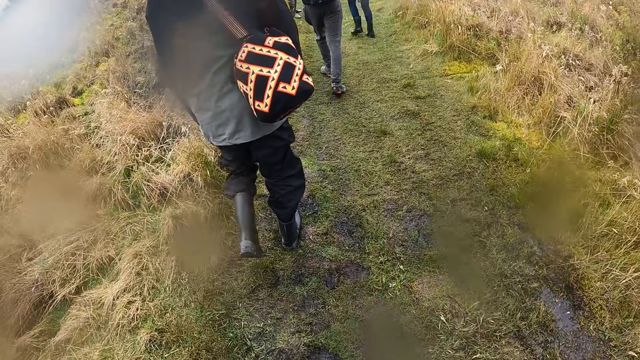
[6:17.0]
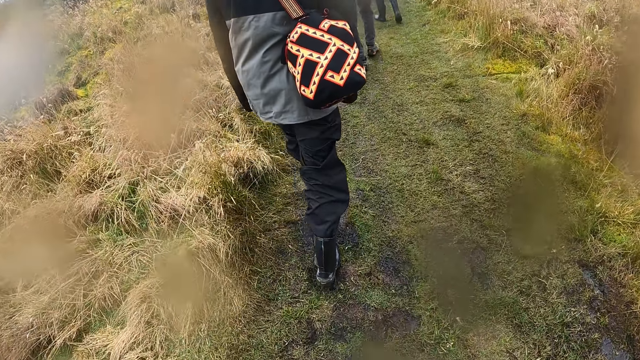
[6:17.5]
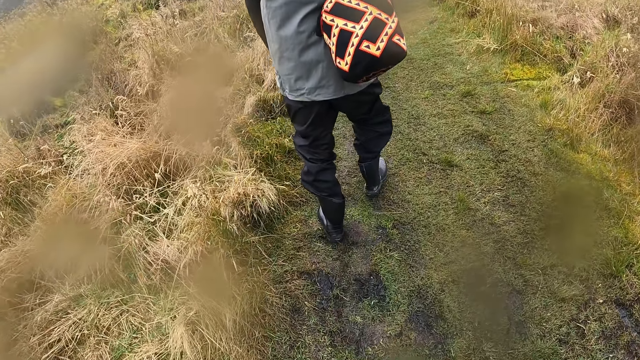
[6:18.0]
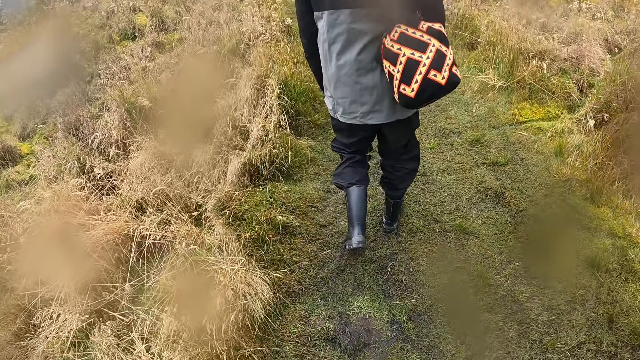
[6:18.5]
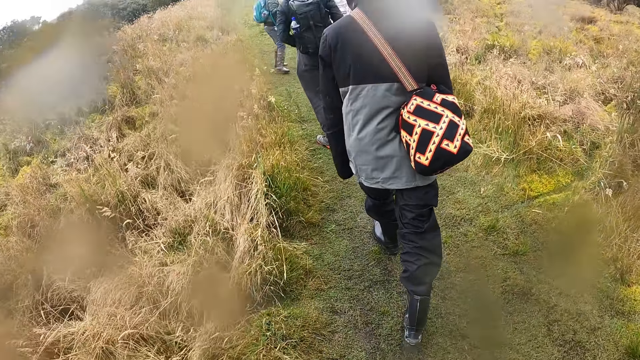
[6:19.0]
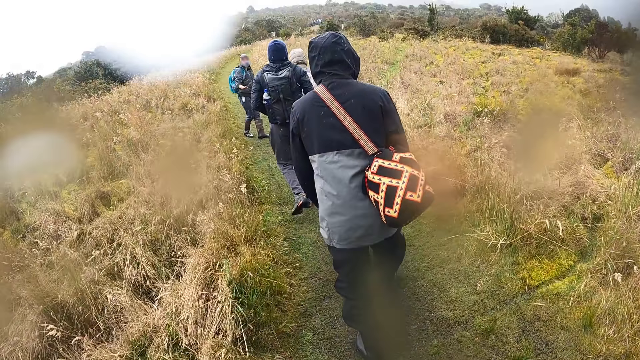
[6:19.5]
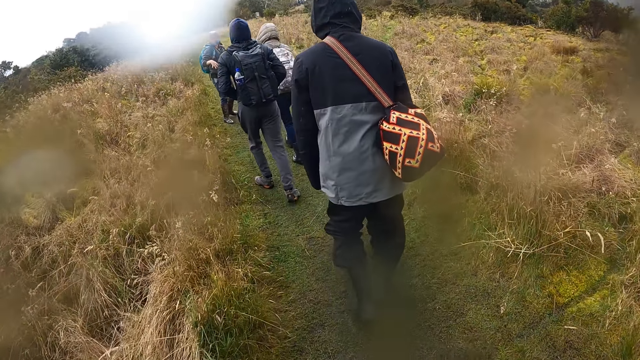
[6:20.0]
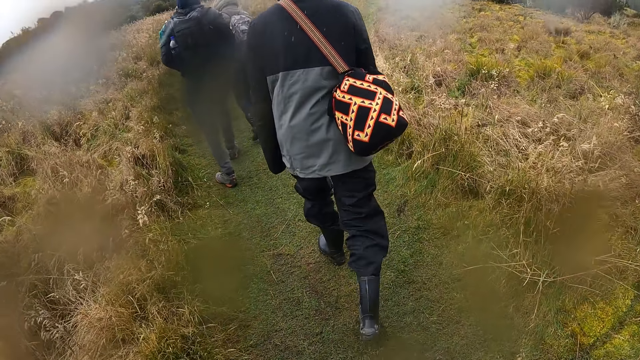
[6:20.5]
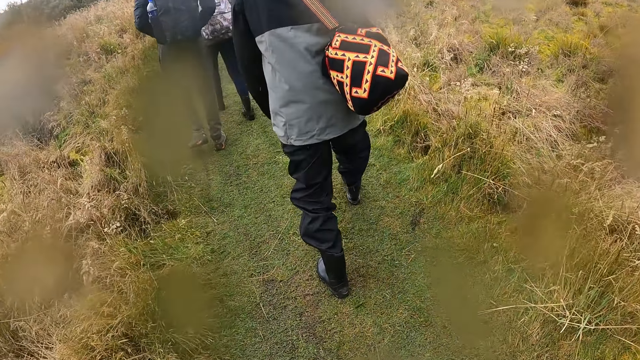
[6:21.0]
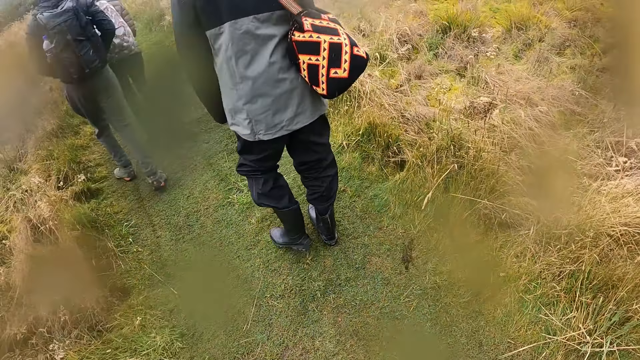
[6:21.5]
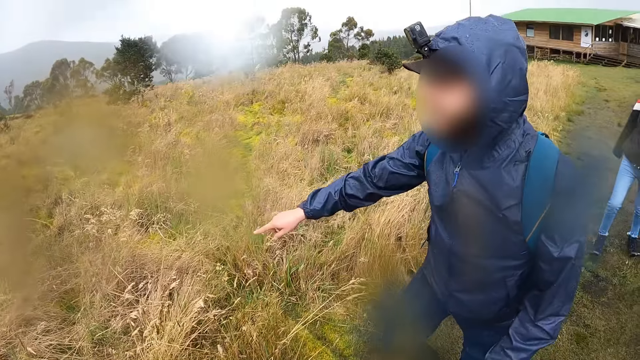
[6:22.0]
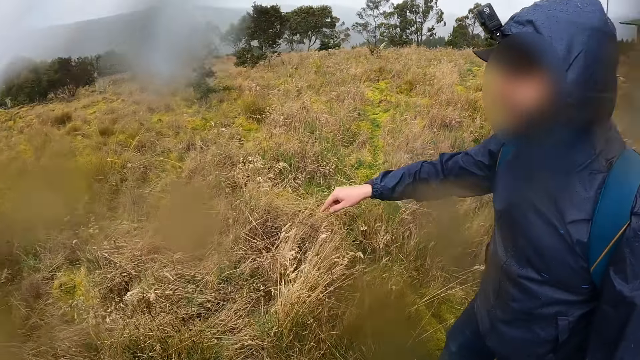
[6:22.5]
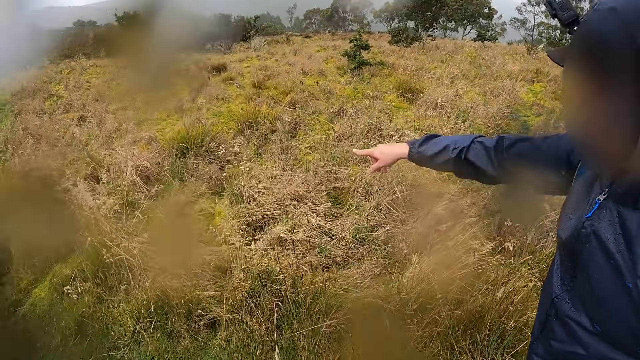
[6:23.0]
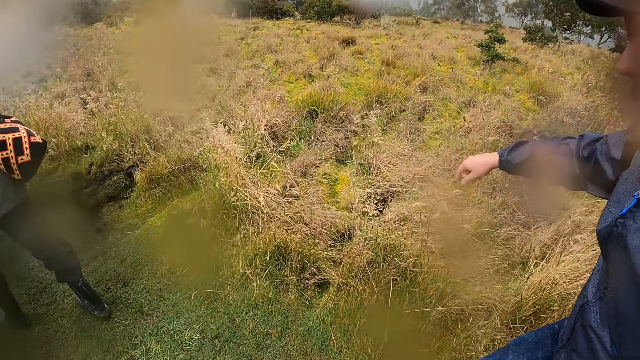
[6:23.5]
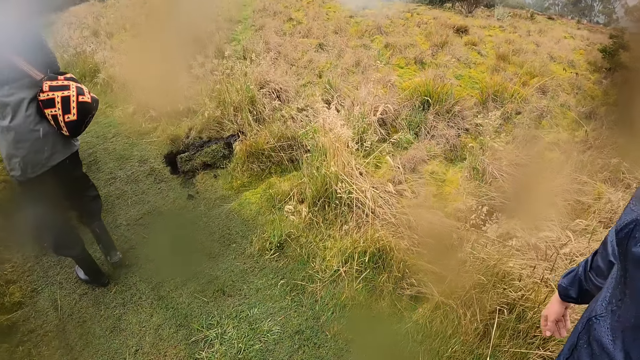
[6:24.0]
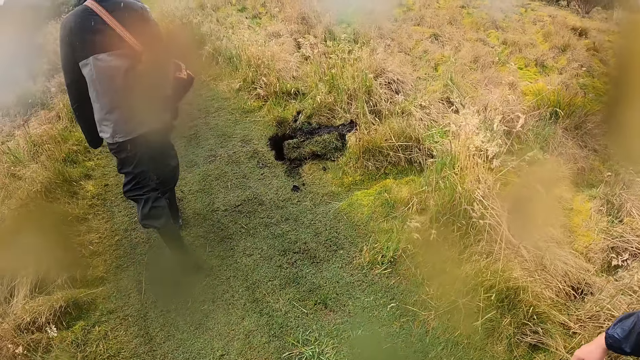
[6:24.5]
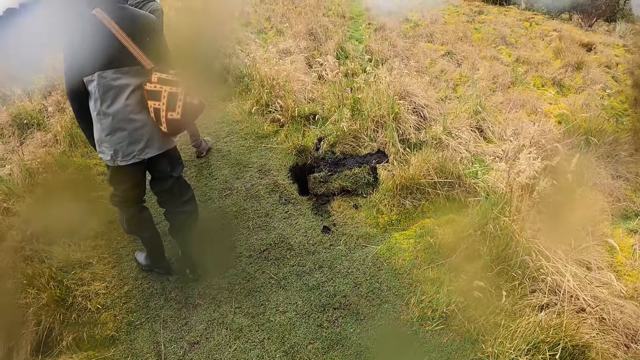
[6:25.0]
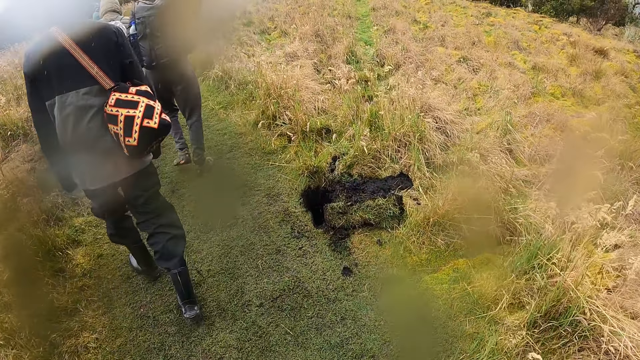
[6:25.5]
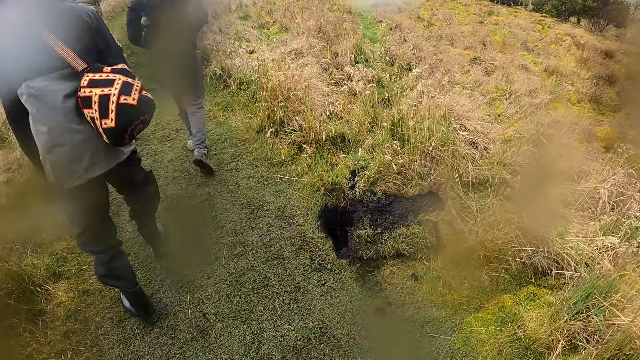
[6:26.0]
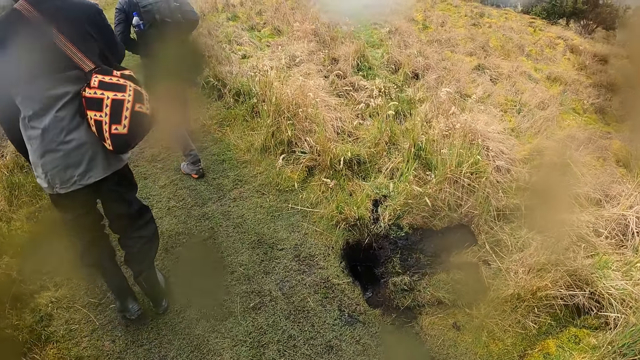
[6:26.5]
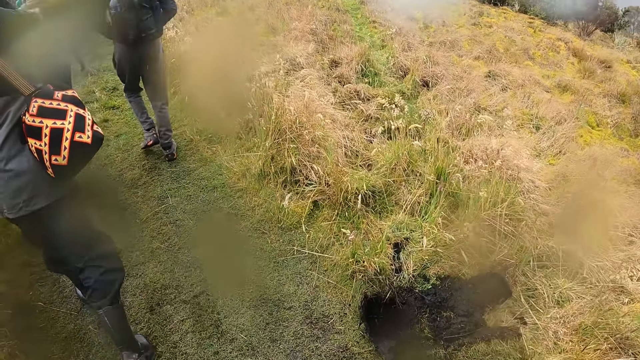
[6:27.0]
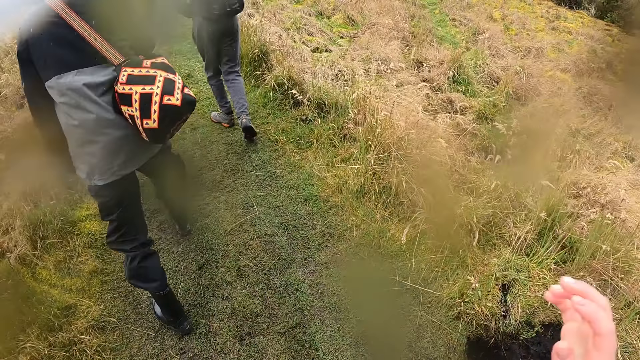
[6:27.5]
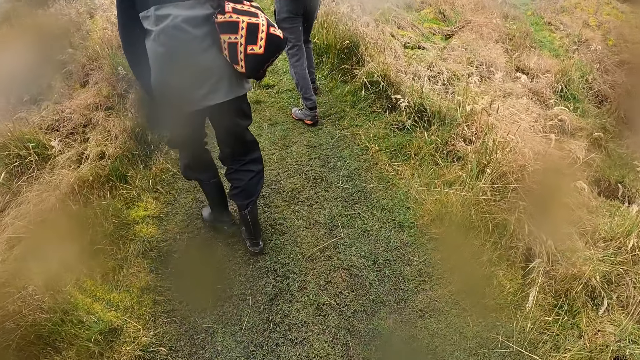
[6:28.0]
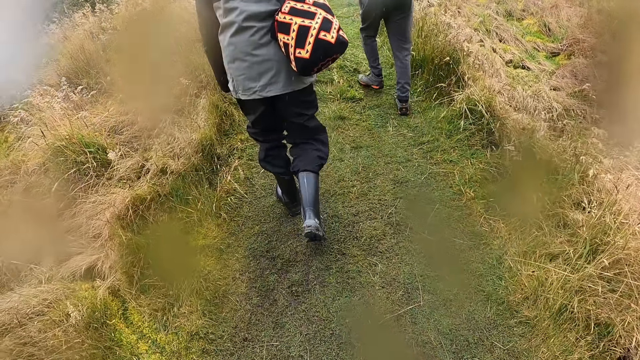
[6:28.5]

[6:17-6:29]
A woman interacts with the group of people. A man converses with the camera wearer. The camera wearer walks around the compound with the man.

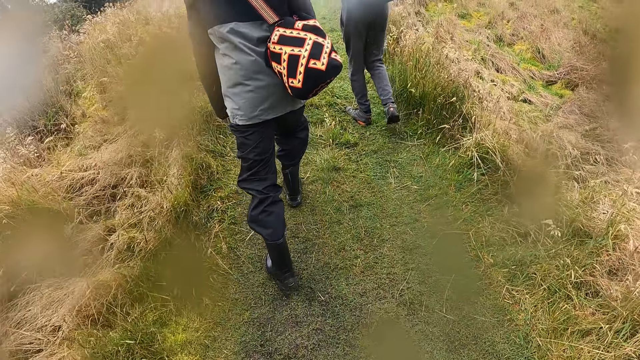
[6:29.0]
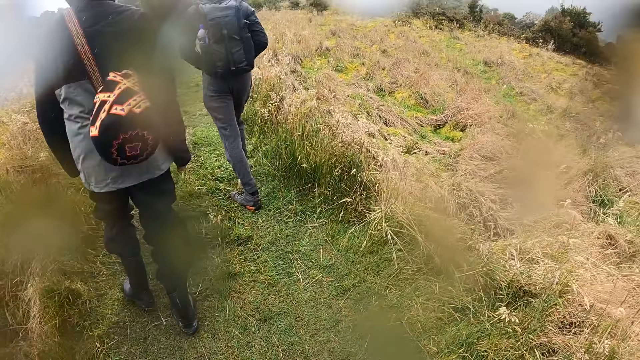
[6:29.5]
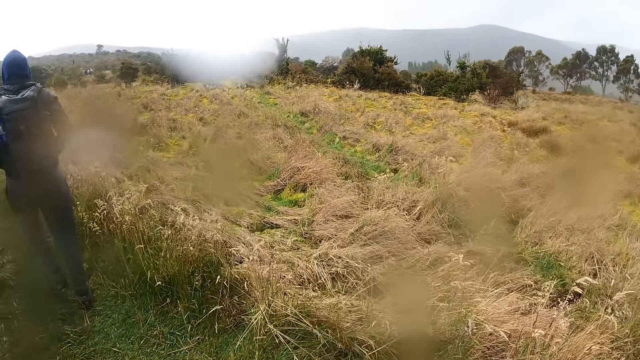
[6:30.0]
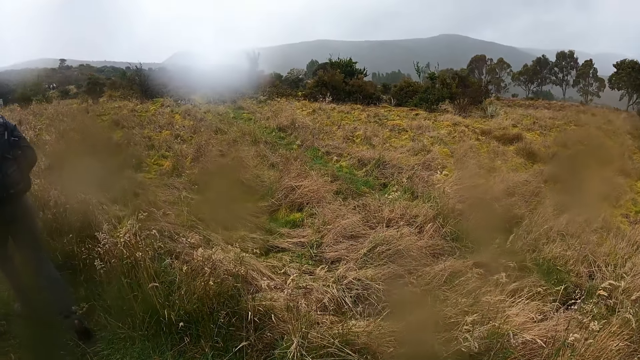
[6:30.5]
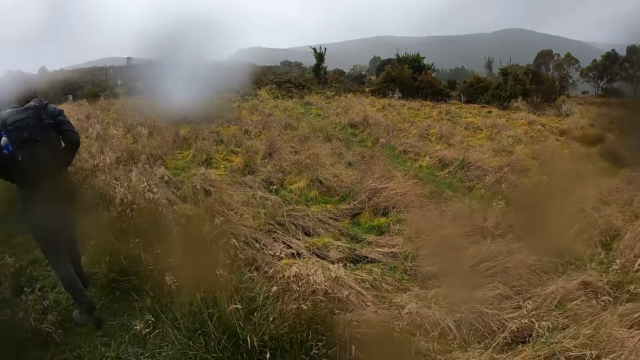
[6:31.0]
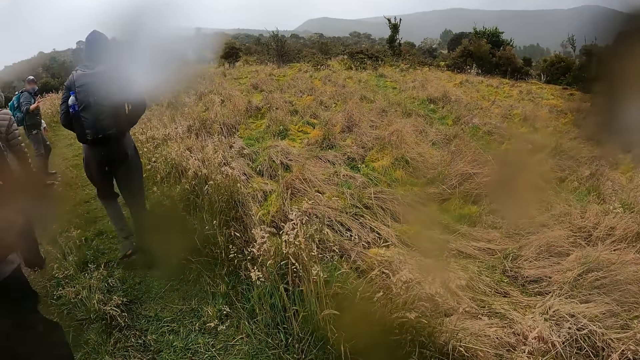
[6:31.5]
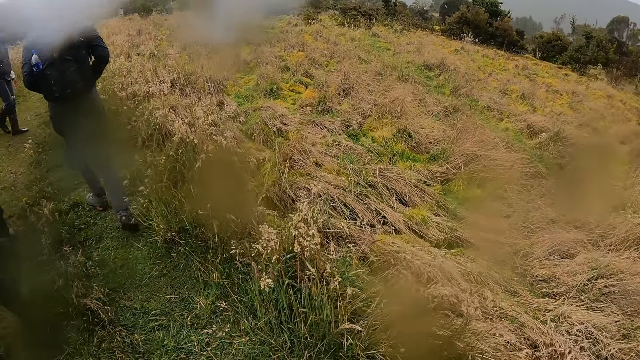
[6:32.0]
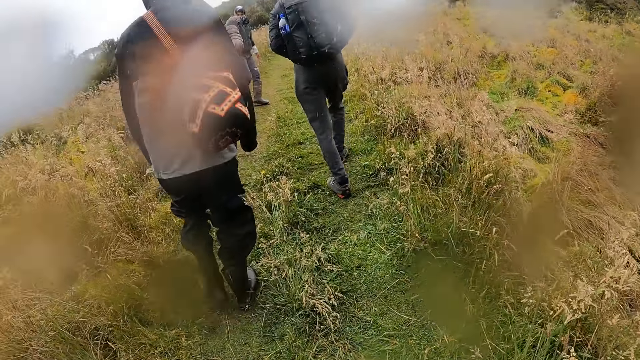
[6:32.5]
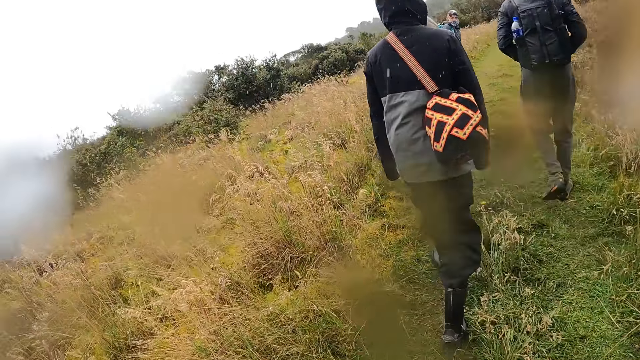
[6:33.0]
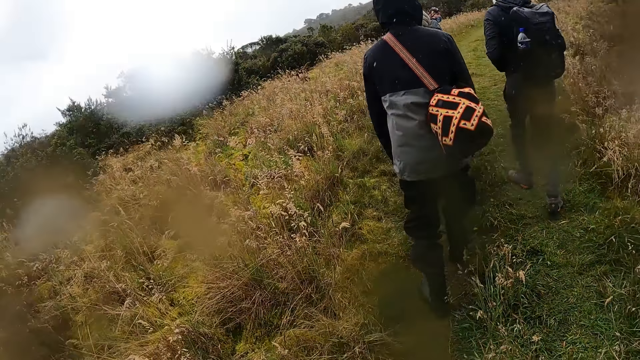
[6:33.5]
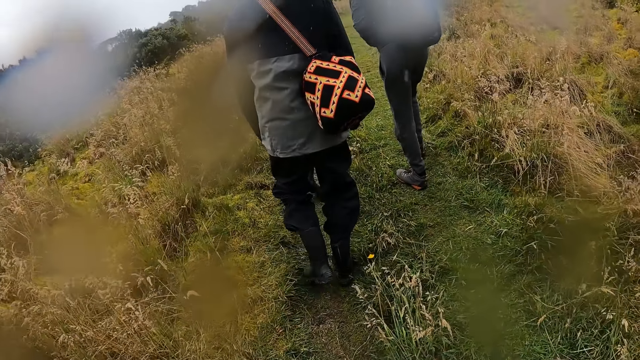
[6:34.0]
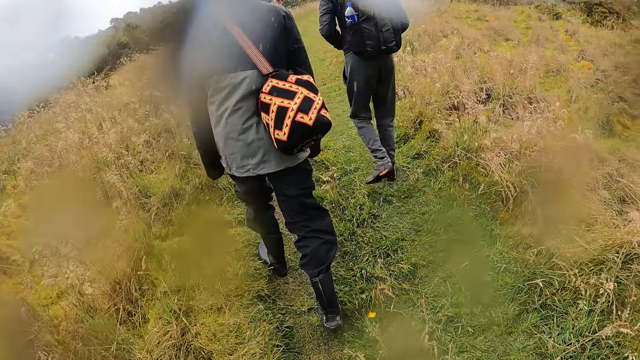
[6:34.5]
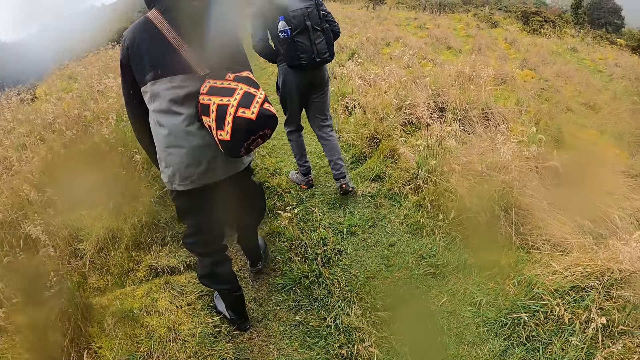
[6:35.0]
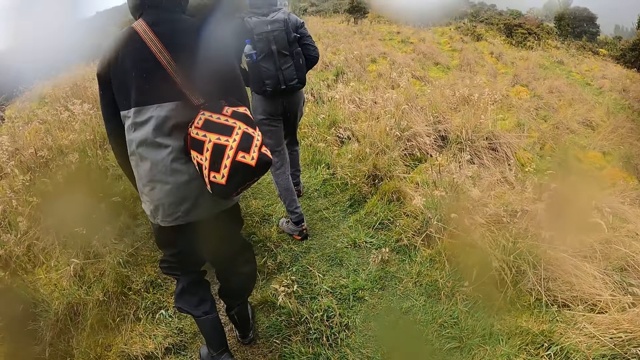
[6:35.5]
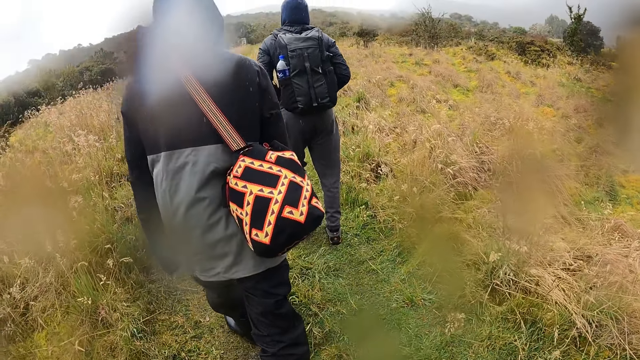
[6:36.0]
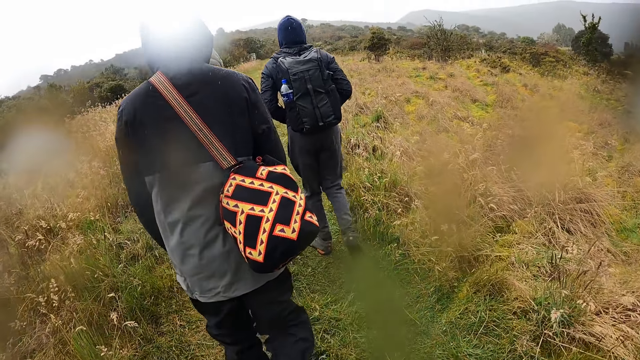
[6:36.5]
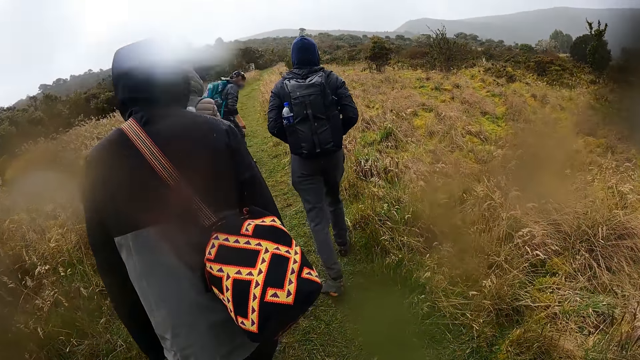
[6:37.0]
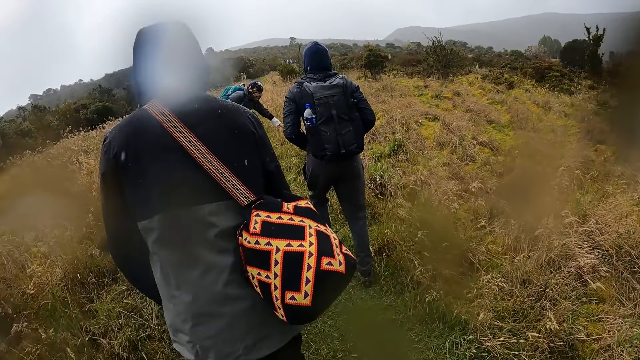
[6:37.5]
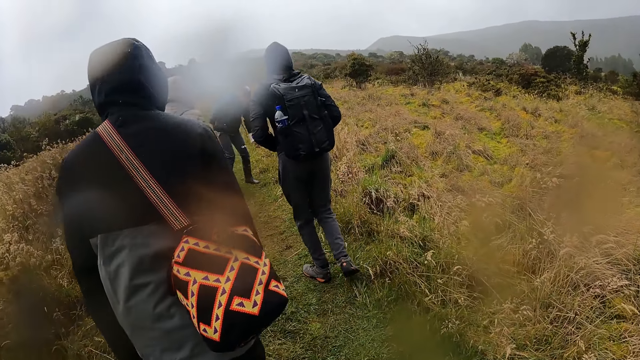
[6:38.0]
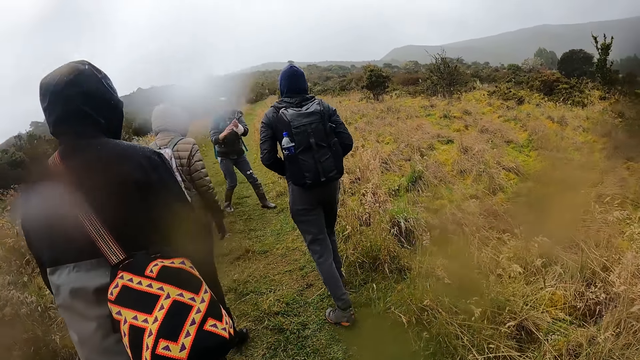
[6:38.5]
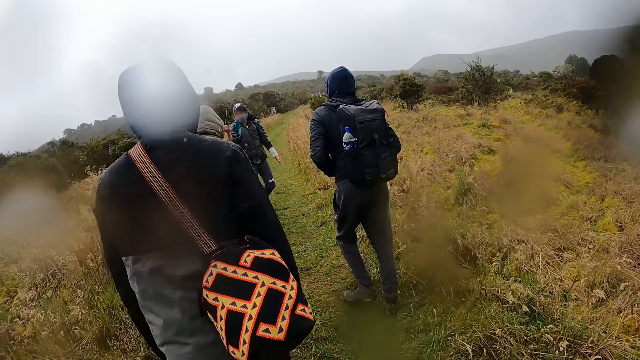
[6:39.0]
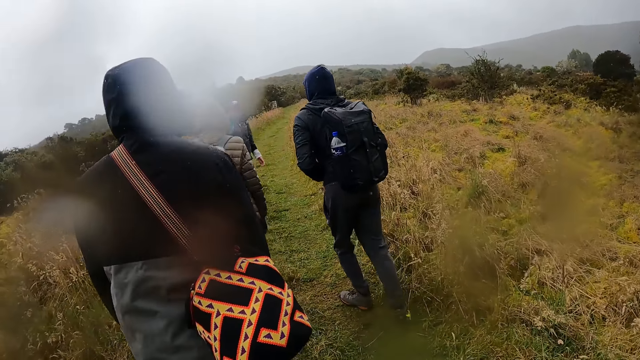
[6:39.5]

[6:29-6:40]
The camera wearer looks around the compound. They look around the compound again. They walk around the compound with a man. A woman picks a weed grass from the ground with her left hand.
